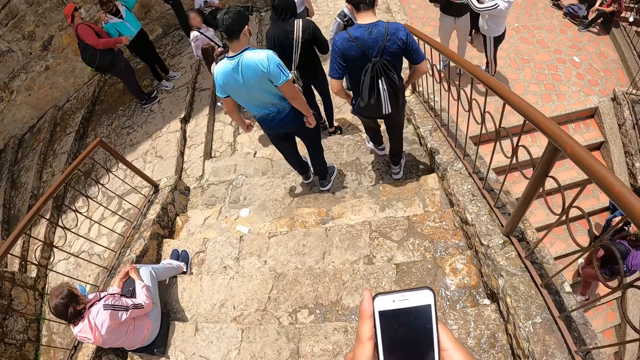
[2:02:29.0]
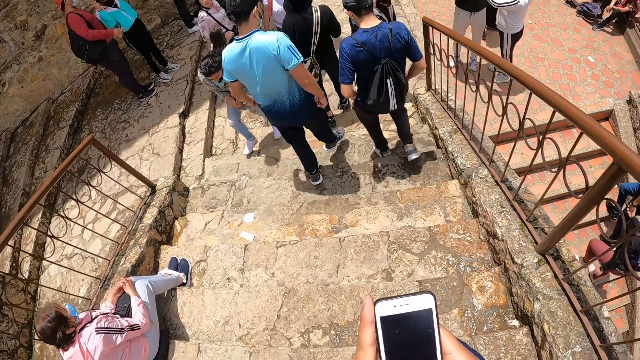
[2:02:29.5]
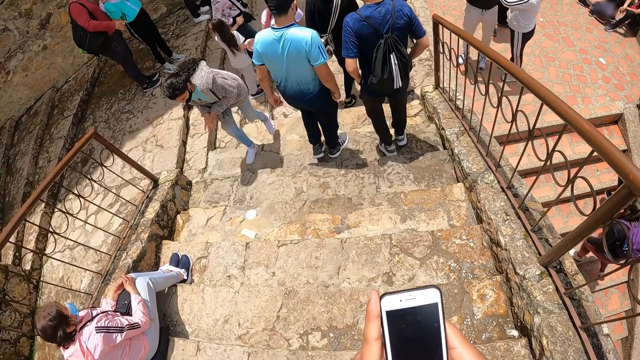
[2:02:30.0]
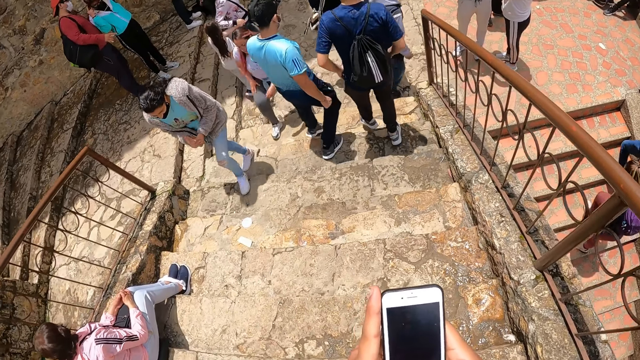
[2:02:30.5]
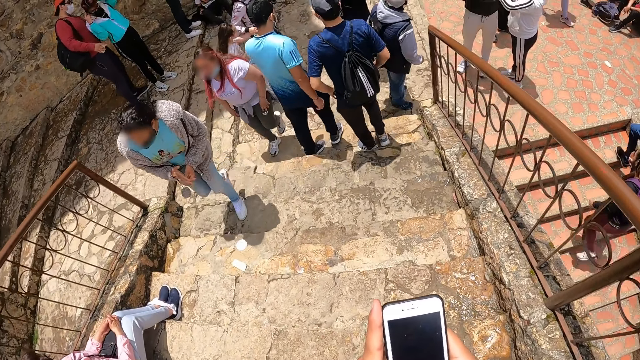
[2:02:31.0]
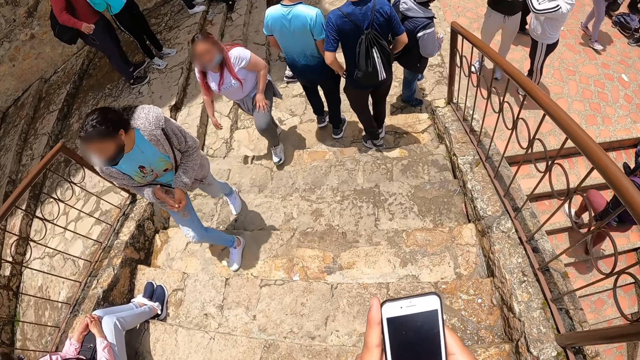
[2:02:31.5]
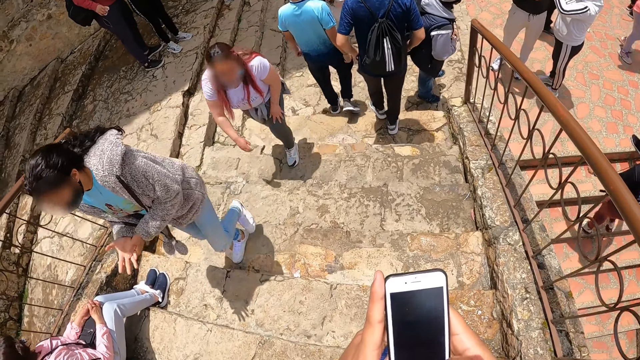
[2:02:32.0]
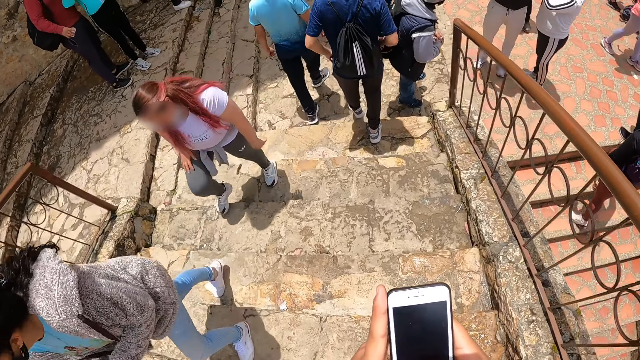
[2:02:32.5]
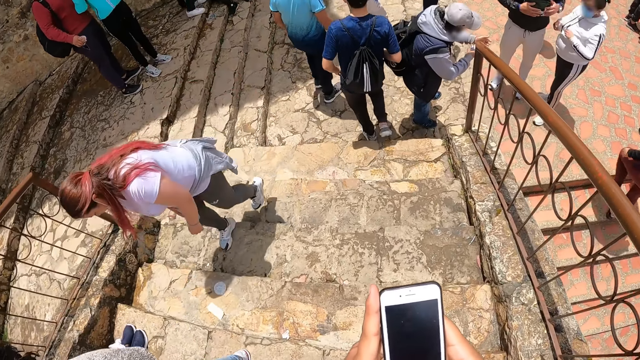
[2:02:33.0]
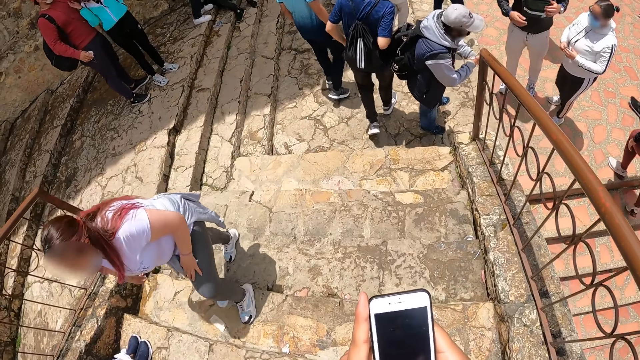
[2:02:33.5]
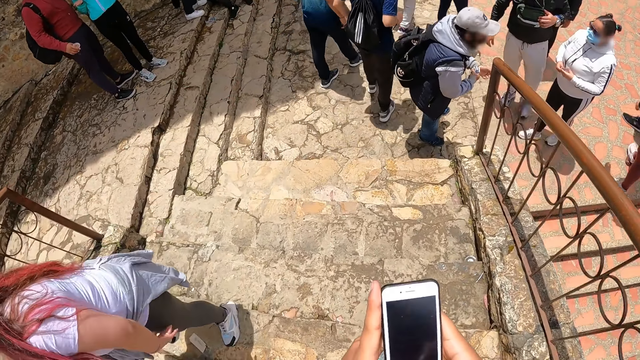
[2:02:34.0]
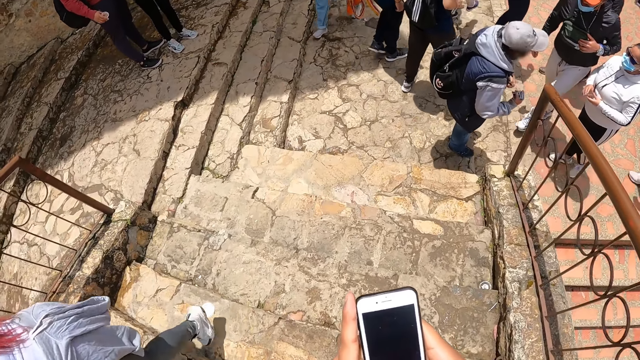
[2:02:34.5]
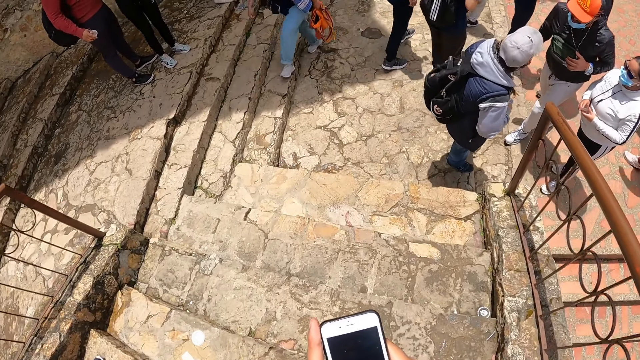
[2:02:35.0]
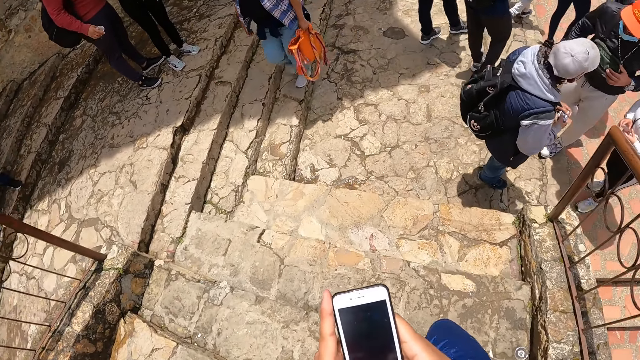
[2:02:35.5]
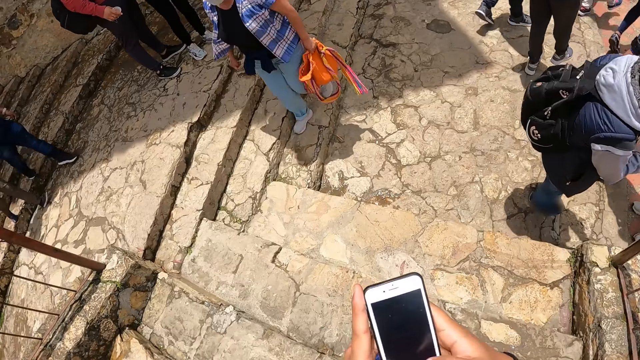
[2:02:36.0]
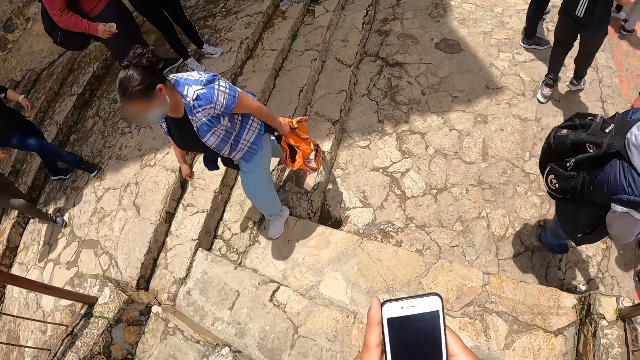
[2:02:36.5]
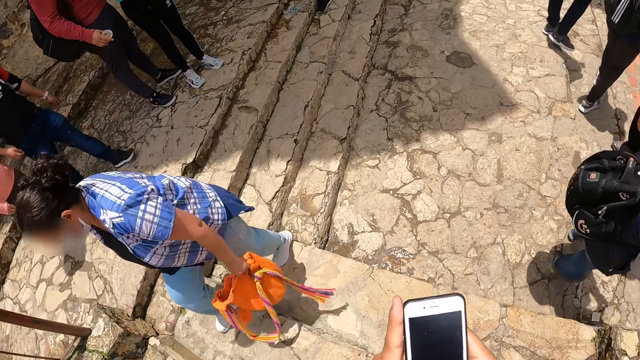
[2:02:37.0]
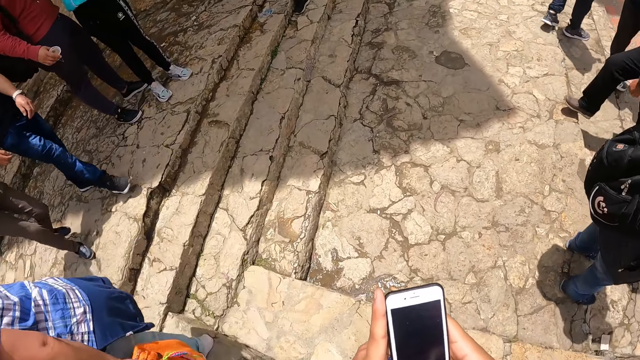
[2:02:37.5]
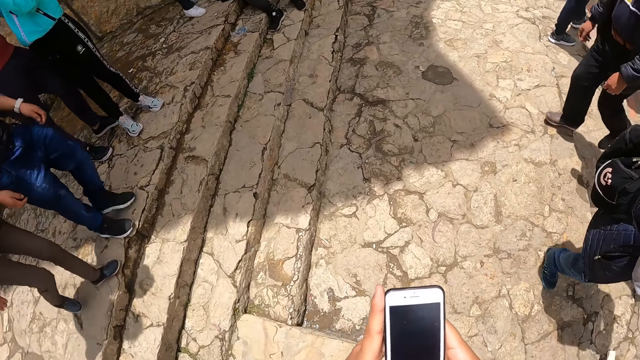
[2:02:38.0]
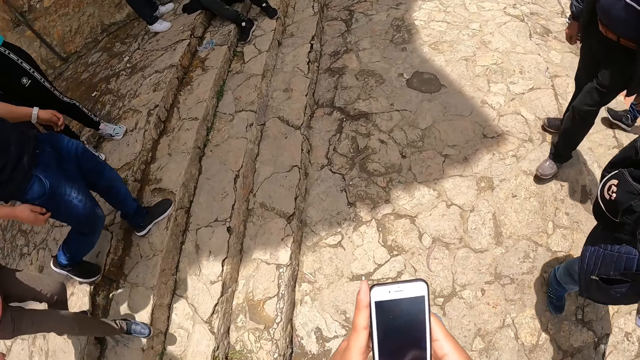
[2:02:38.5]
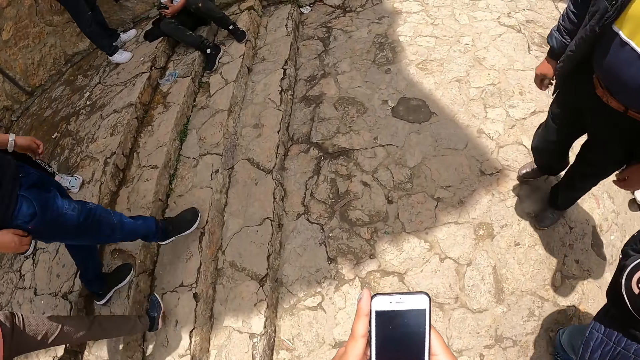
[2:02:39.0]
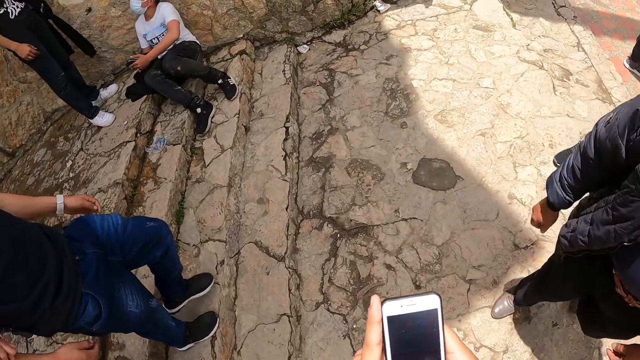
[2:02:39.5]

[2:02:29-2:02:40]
The camera wearer walks. A woman walks. Another woman climbs a stair. A third woman climbs a stair.

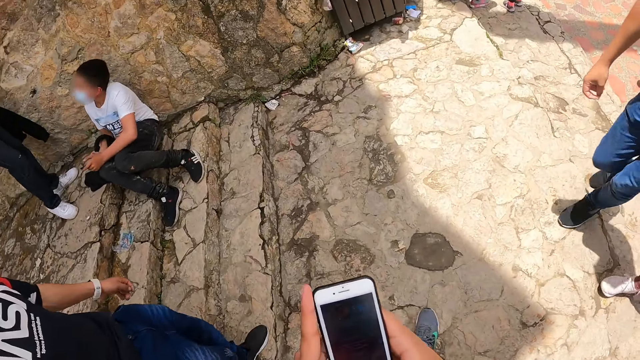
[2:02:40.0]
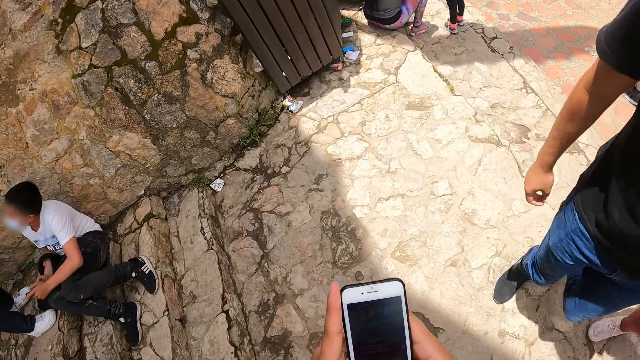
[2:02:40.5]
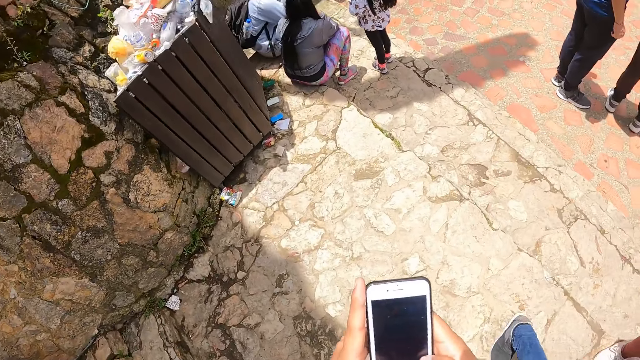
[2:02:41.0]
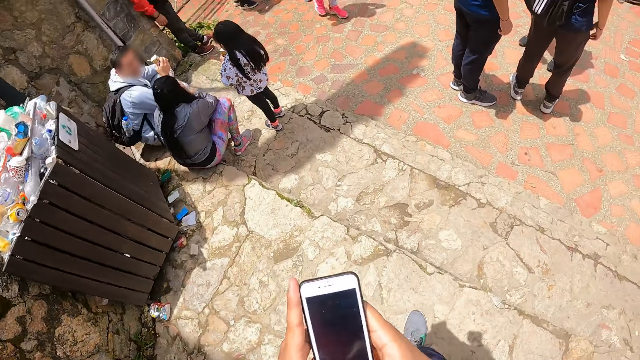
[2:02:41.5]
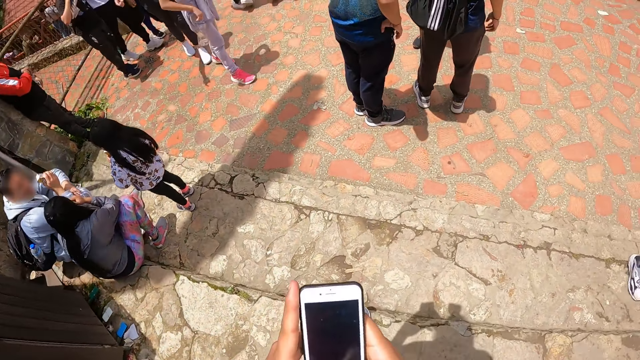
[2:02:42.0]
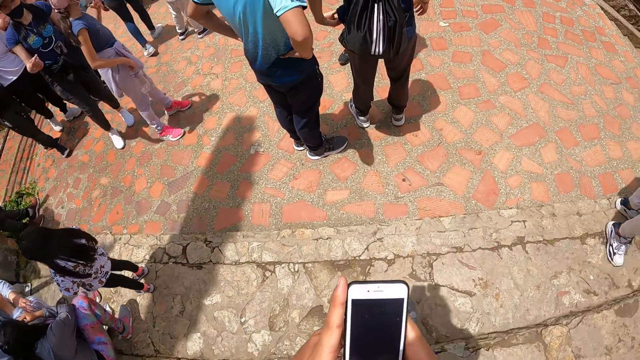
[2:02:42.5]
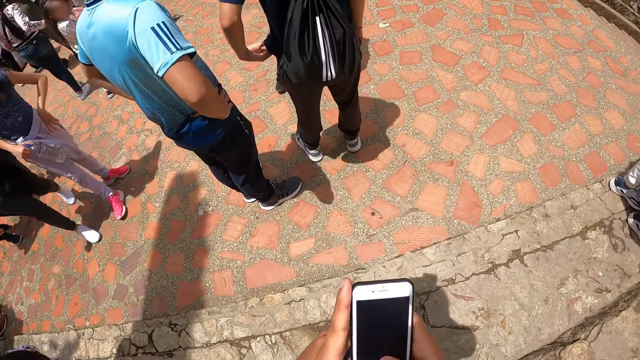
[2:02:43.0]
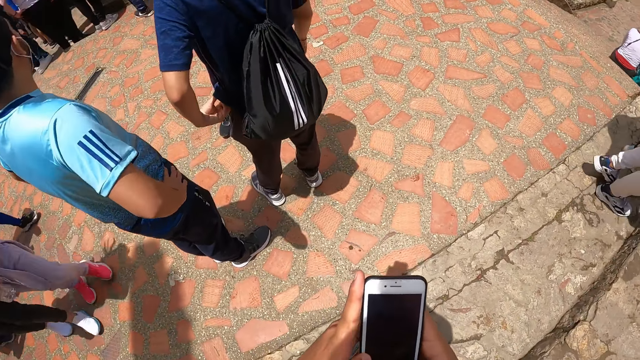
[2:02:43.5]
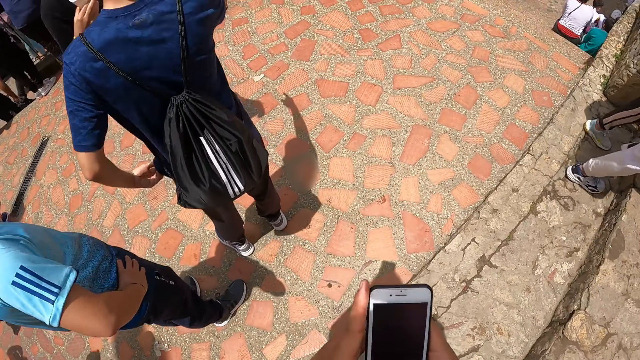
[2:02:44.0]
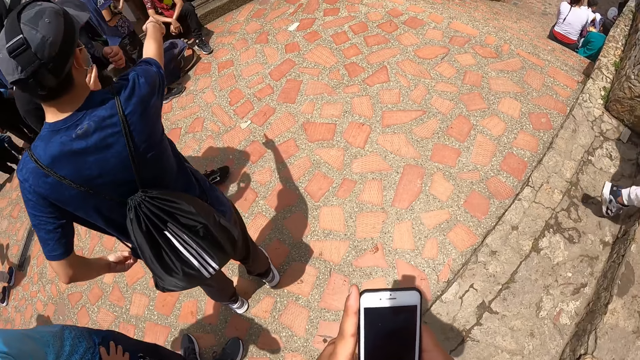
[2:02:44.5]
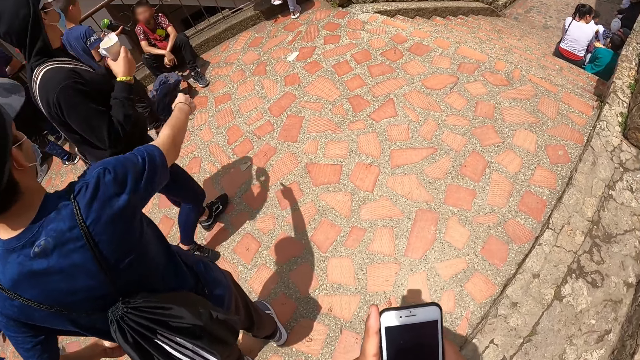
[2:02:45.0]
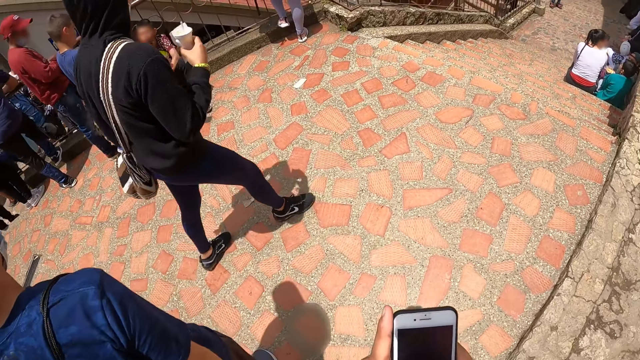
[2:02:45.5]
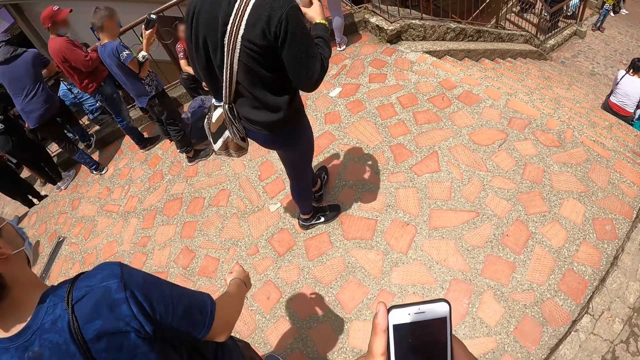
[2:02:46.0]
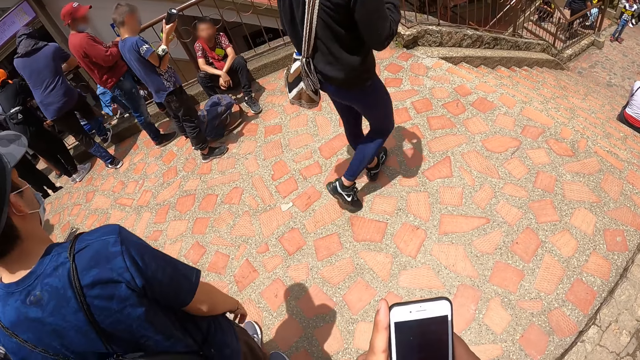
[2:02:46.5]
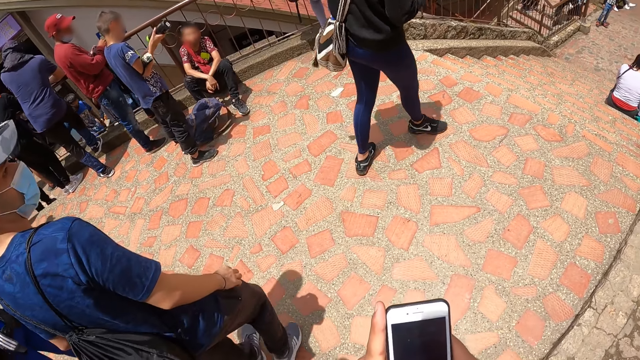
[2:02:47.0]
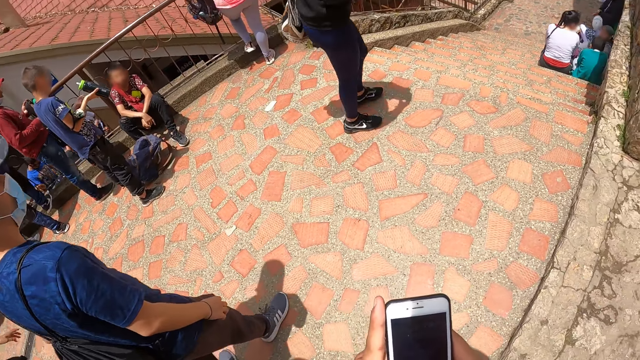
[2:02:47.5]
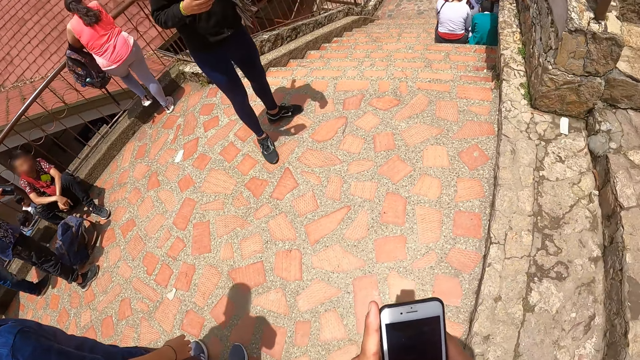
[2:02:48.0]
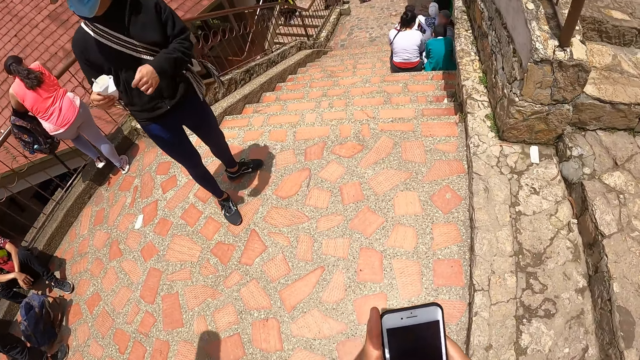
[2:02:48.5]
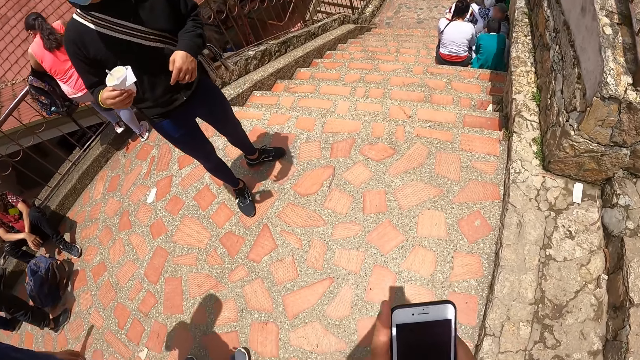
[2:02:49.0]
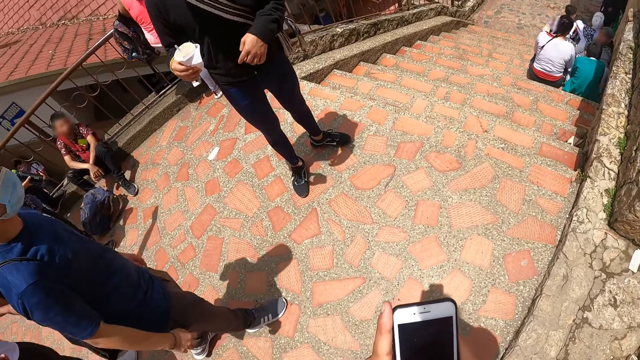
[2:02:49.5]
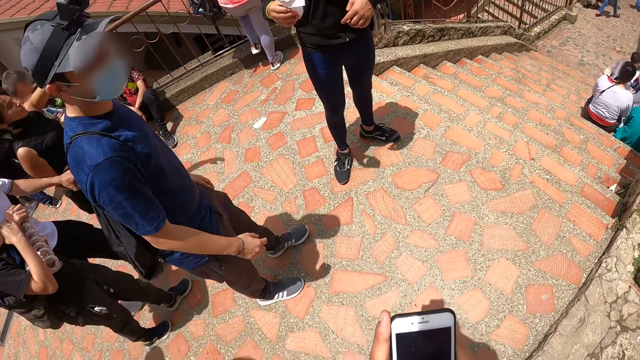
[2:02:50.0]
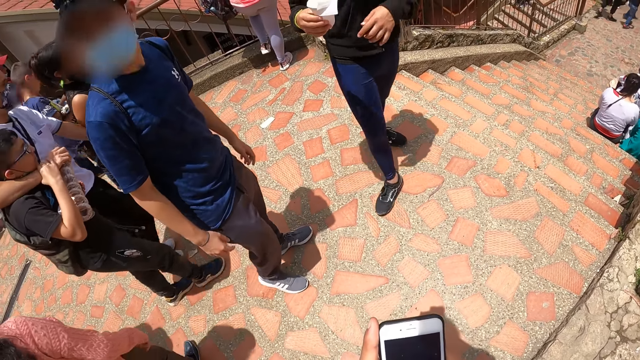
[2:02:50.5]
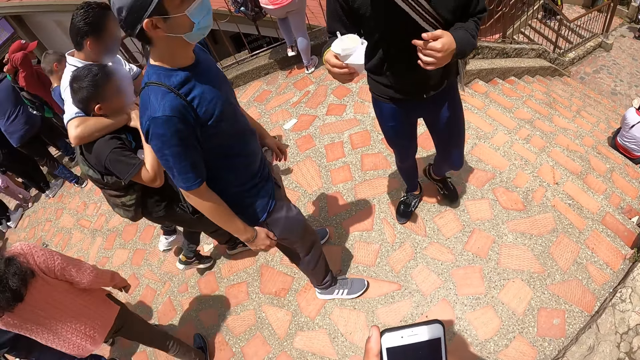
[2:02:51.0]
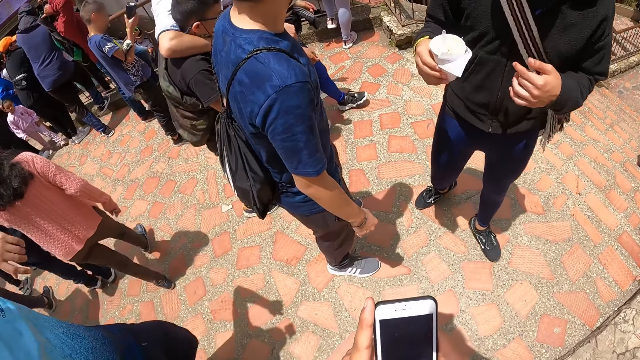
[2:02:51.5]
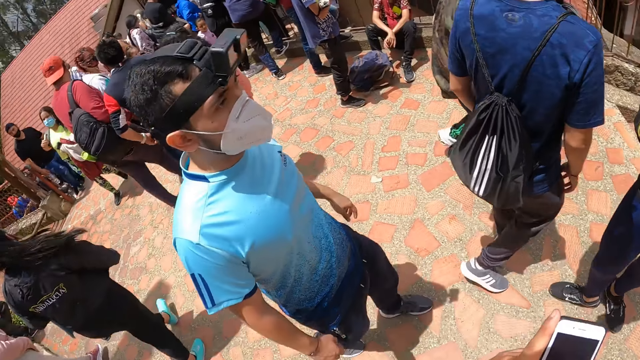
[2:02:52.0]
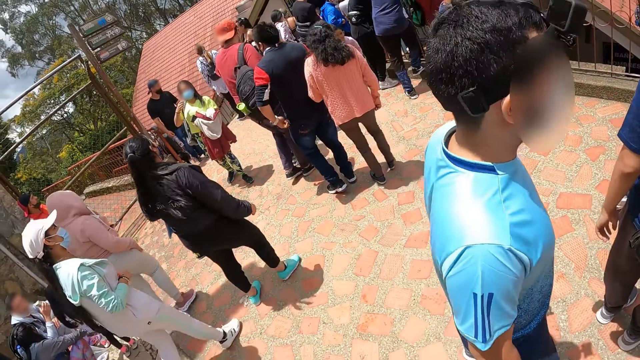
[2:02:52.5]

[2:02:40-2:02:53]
The camera wearer walks. A man holds the waist. Another man points. Another man walks. The first man raises hands. The second man stares.
